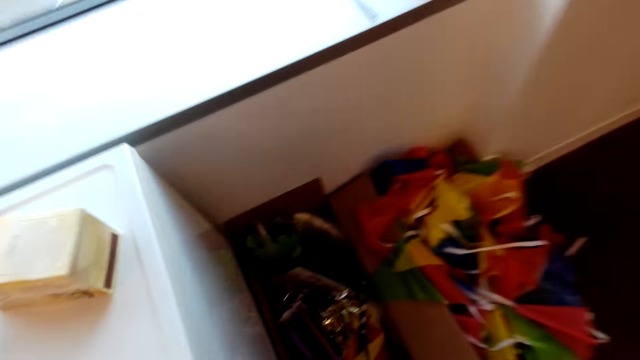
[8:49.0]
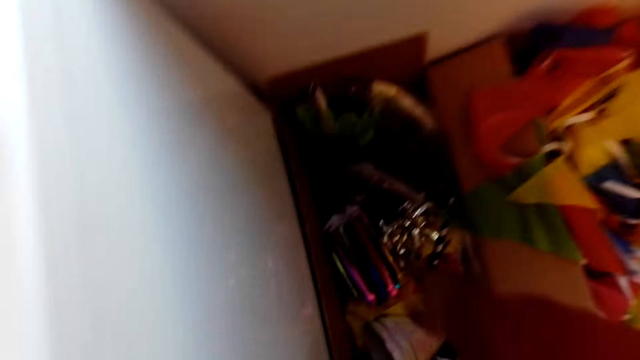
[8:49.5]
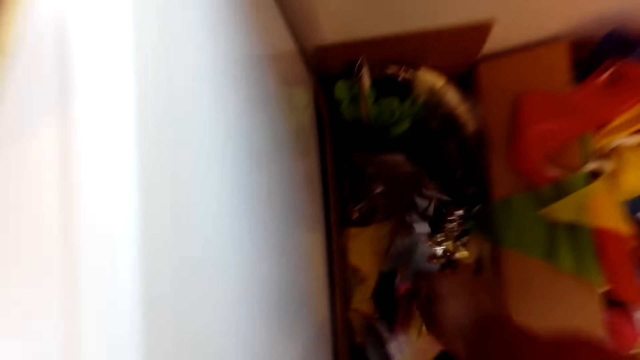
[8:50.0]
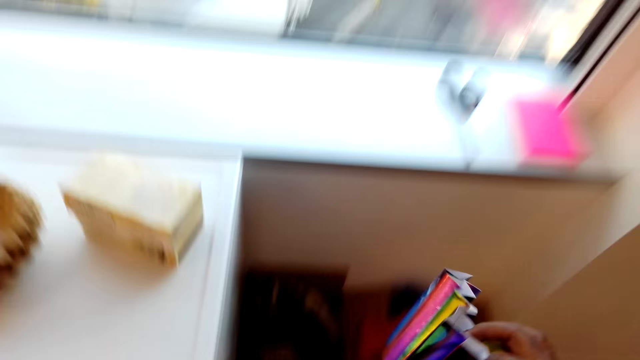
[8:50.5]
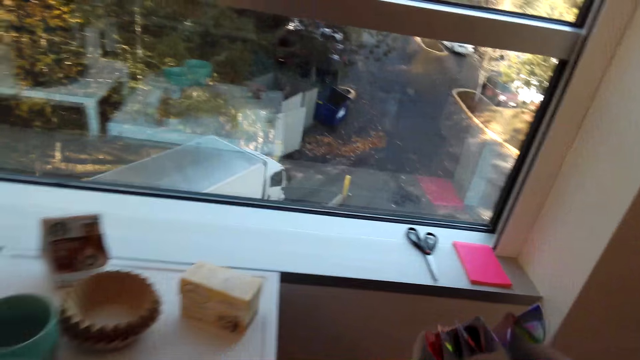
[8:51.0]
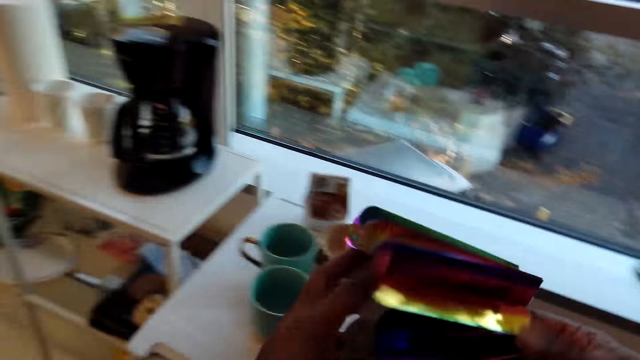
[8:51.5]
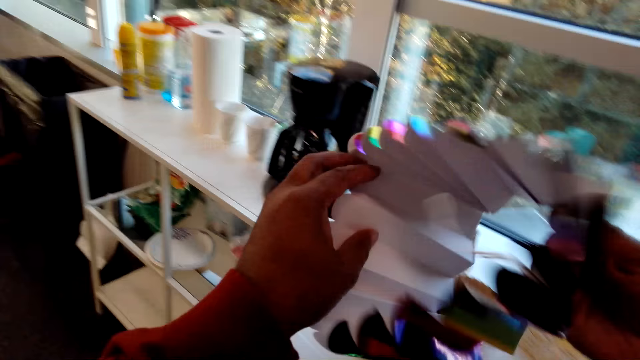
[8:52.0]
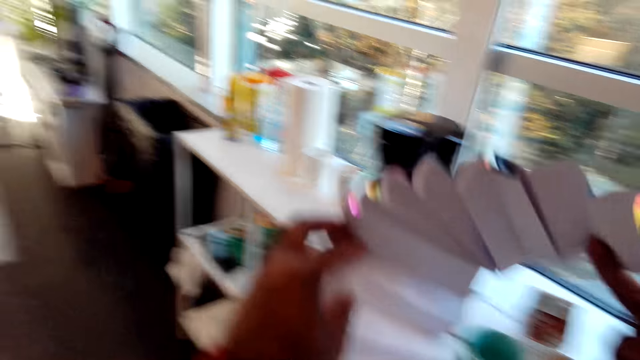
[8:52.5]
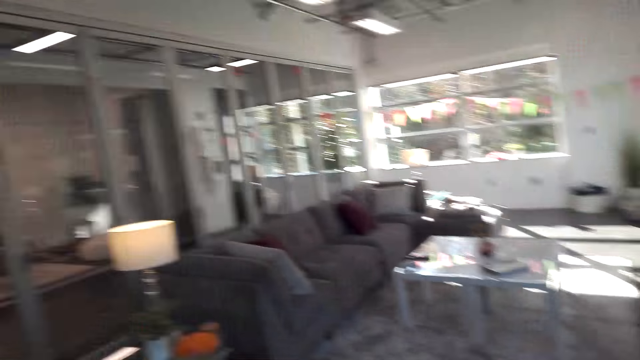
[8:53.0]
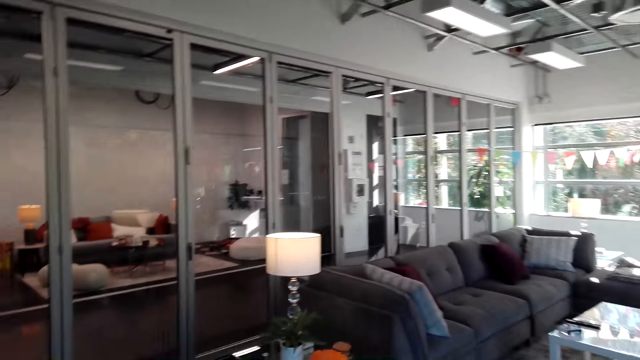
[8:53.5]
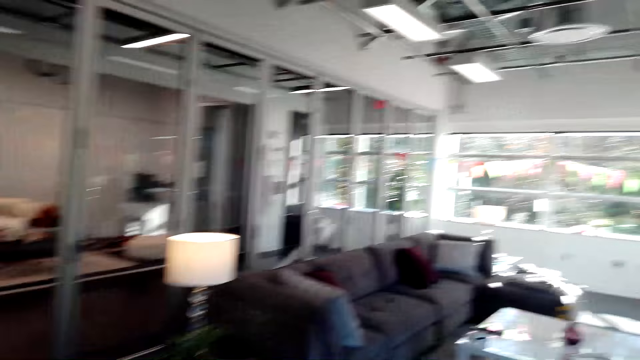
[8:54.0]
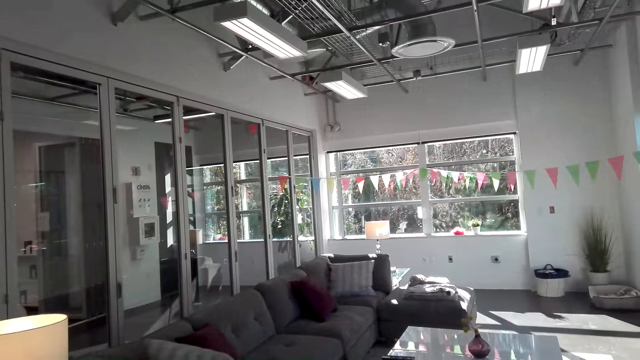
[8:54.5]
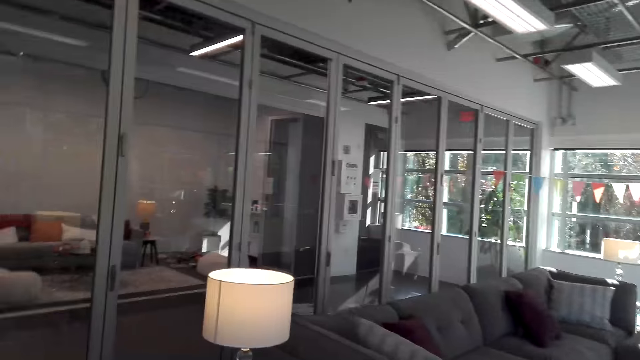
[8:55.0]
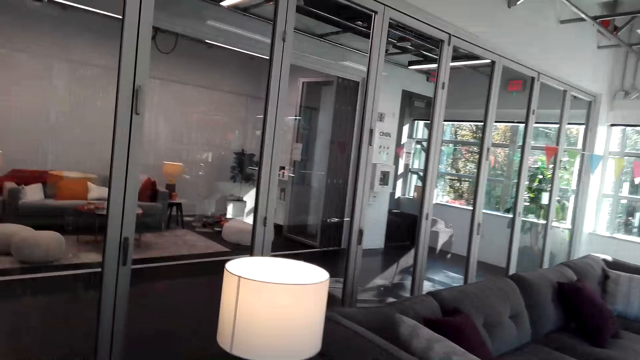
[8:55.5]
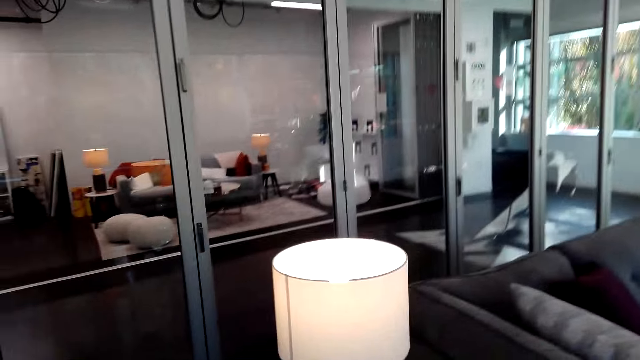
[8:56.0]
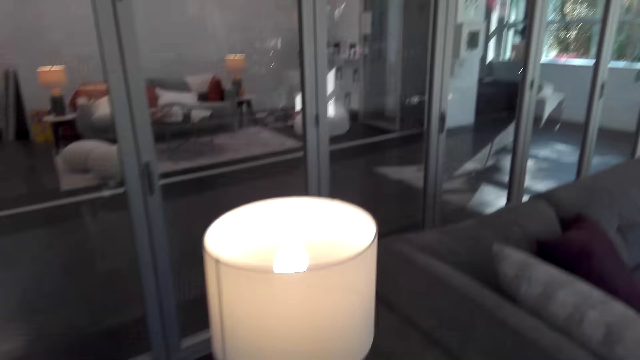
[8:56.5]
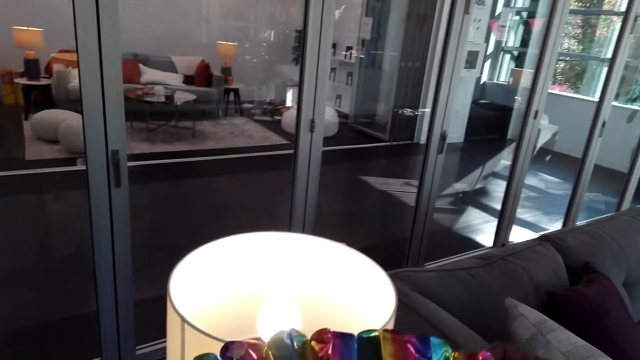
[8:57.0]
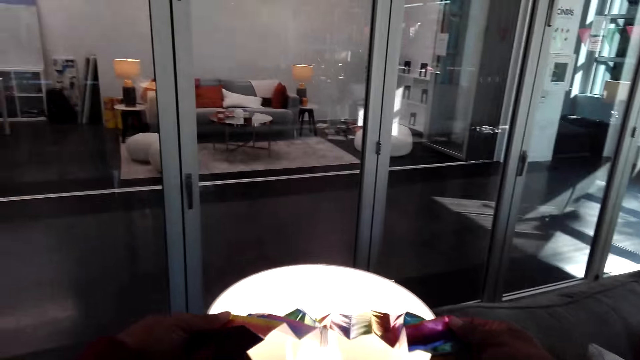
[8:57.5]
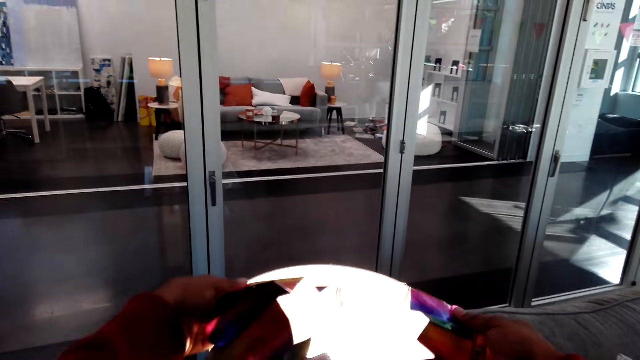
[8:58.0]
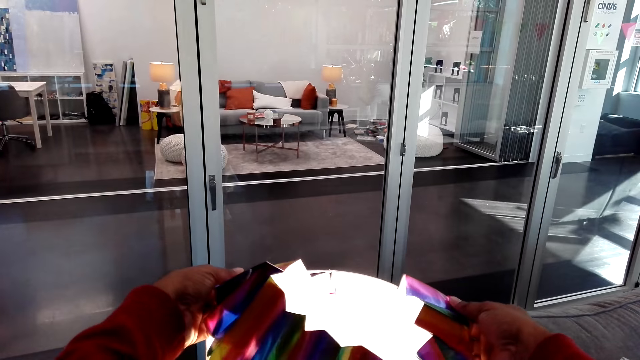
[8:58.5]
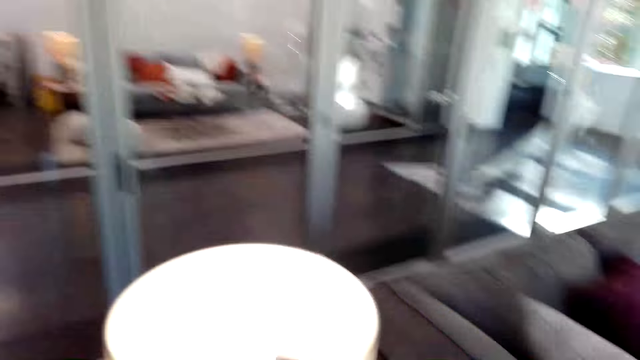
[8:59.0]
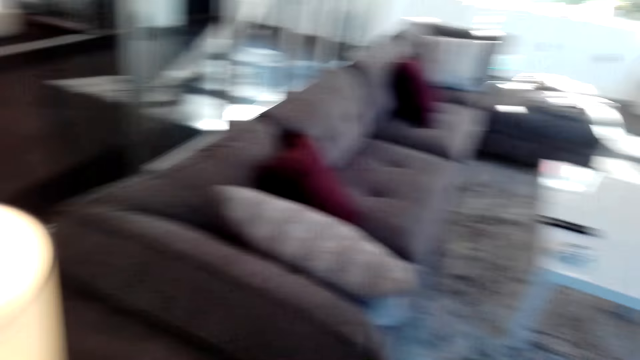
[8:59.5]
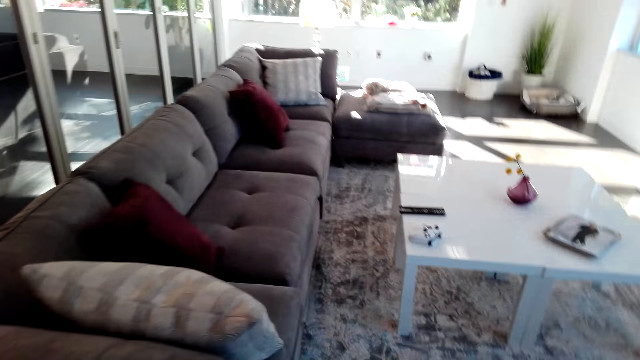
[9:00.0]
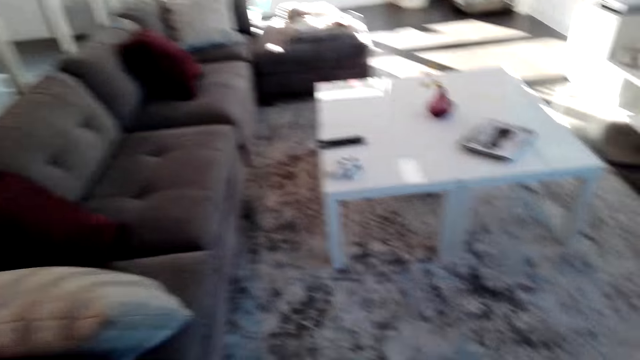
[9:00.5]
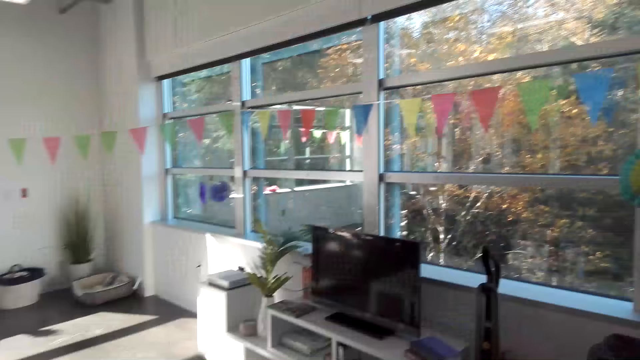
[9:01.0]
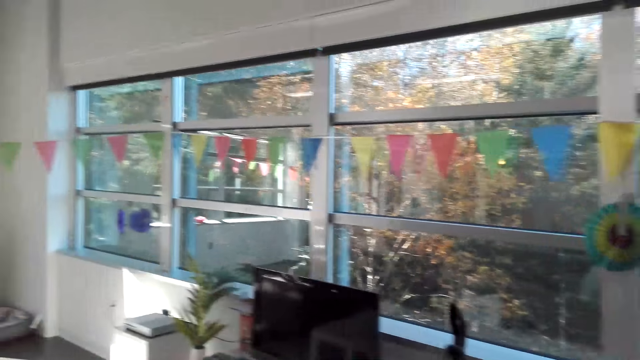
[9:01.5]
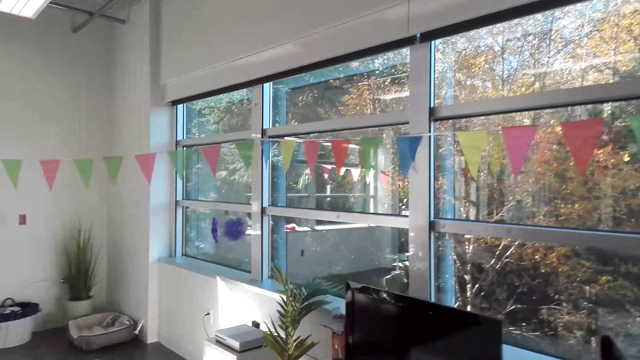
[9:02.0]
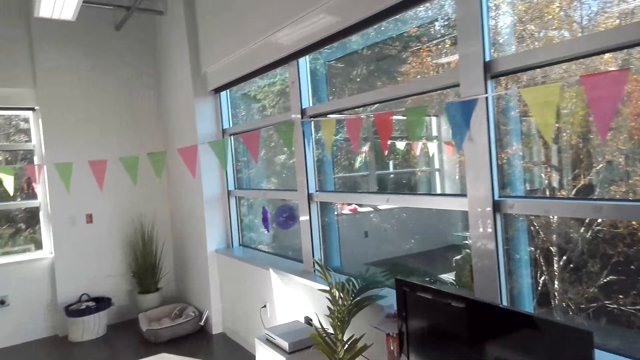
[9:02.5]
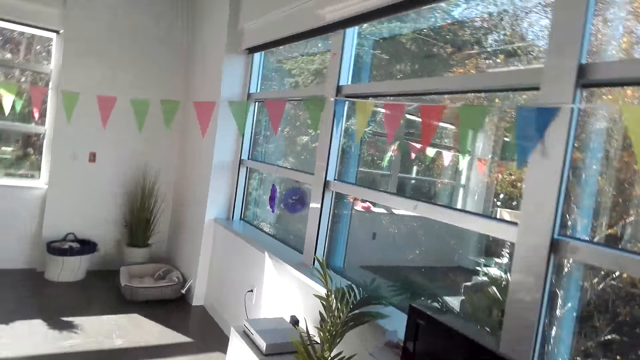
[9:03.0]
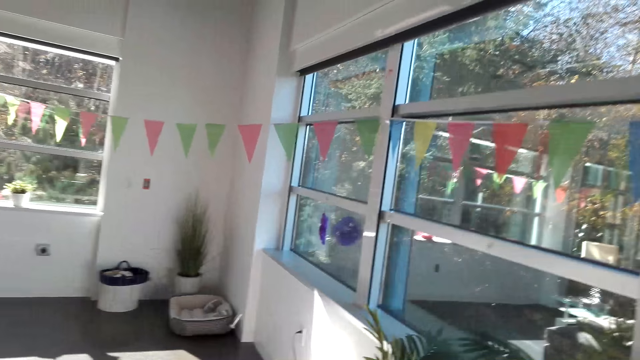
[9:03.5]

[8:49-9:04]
The camera wearer picks up a paper. They walk inside the room. They place the paper on a lamp. They look at something. They look inside the room.

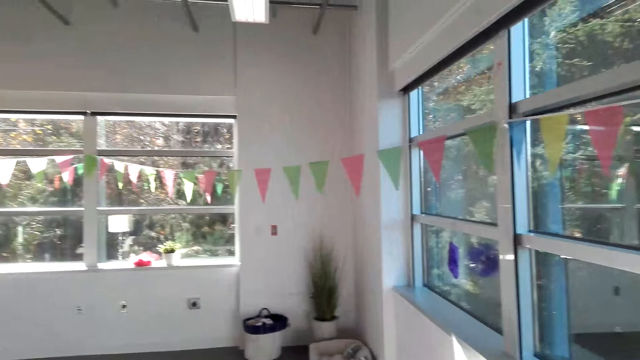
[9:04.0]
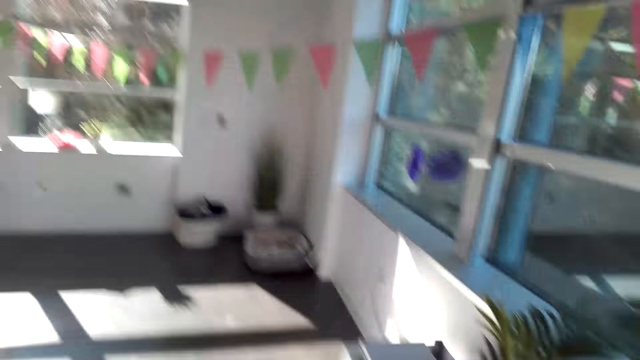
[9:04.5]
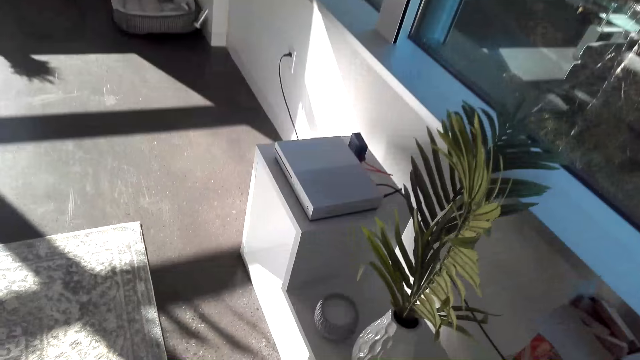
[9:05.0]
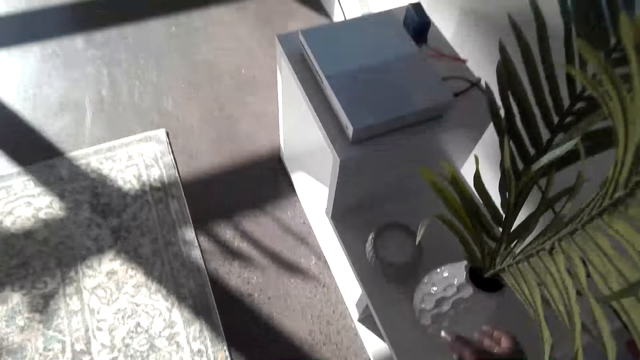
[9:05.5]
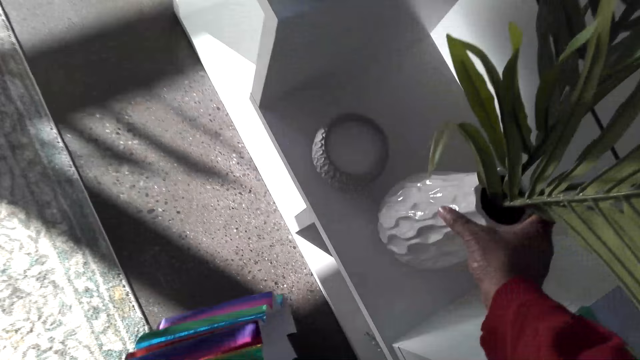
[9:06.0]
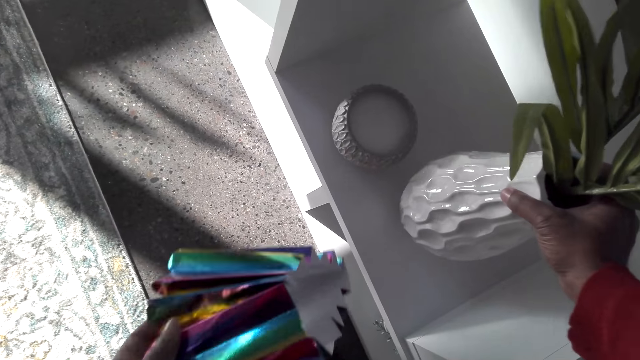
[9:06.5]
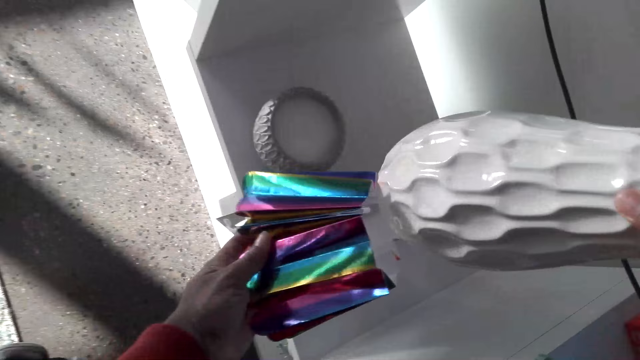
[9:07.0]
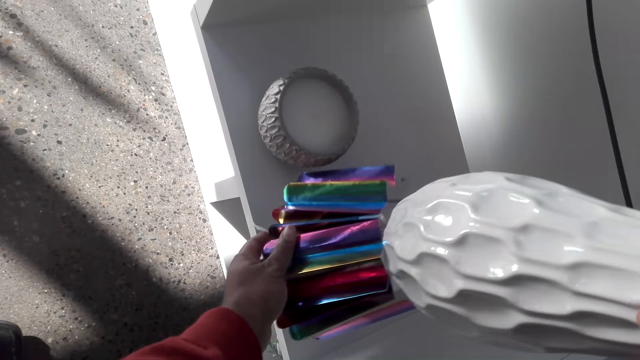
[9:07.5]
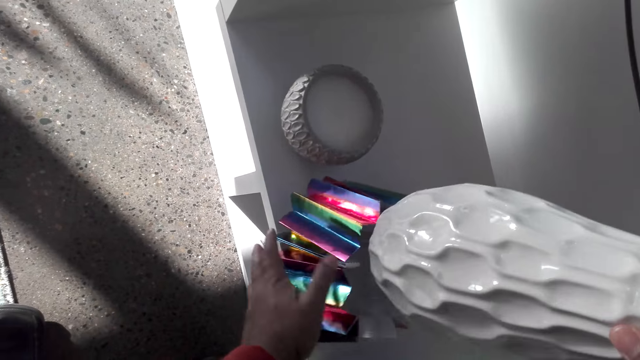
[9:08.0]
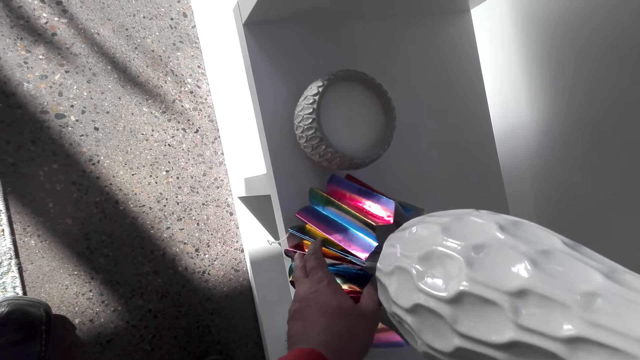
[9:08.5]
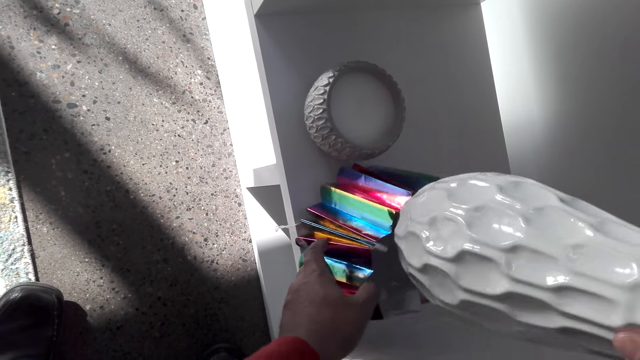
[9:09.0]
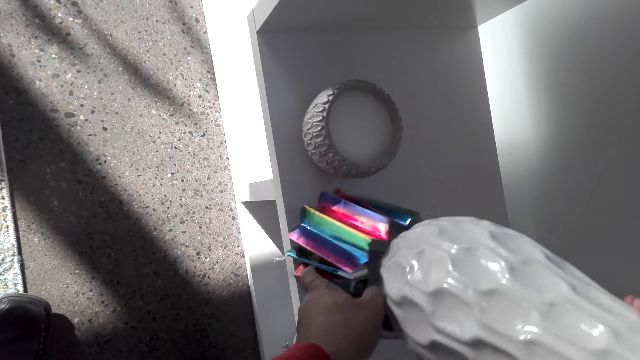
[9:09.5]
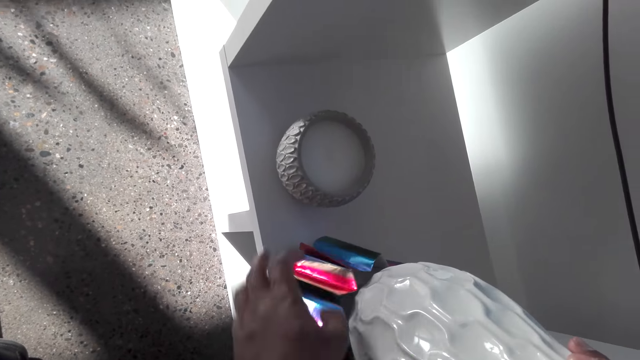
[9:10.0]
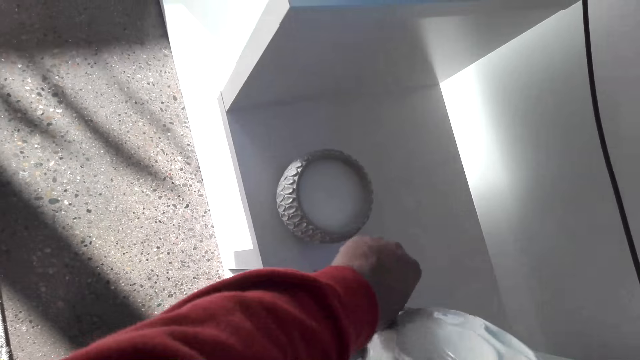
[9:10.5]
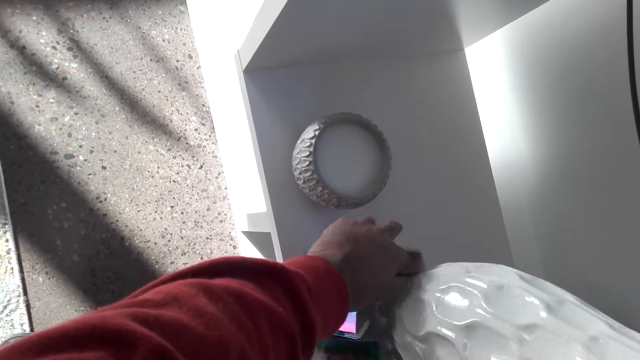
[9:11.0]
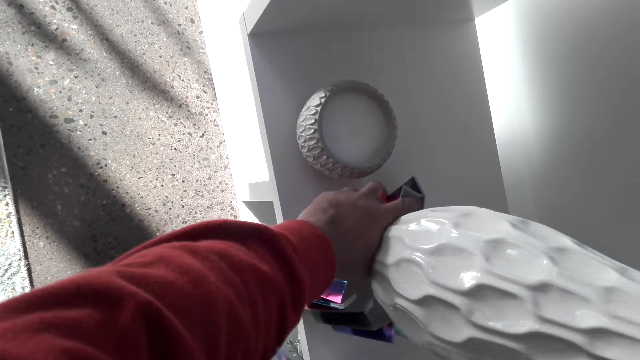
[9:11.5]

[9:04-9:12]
The camera wearer takes a flower vase. They put the vase in a paper on the table.
